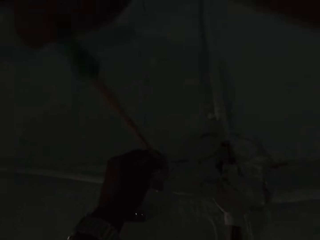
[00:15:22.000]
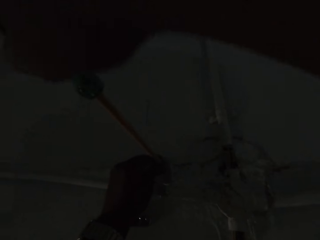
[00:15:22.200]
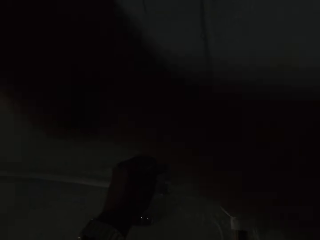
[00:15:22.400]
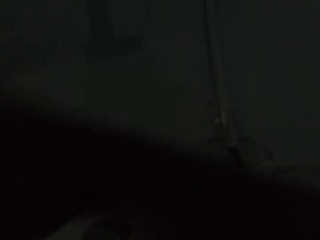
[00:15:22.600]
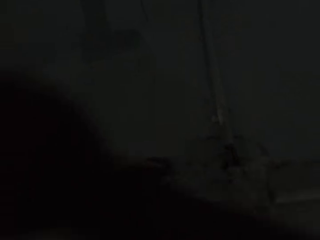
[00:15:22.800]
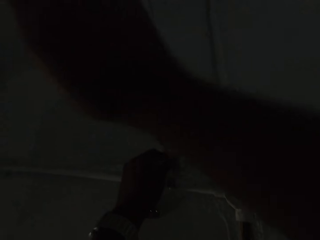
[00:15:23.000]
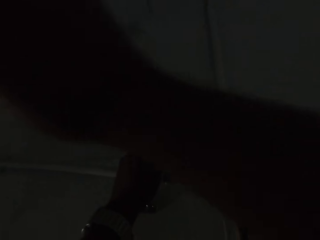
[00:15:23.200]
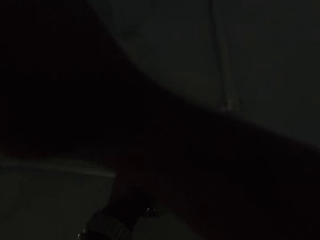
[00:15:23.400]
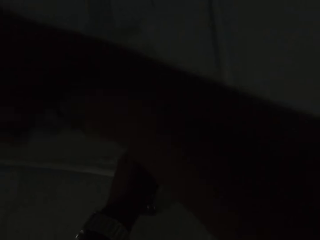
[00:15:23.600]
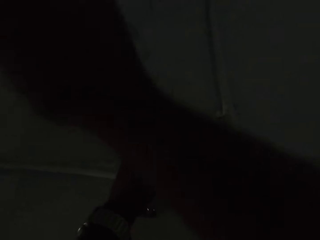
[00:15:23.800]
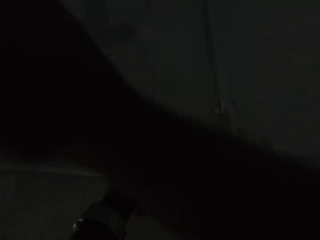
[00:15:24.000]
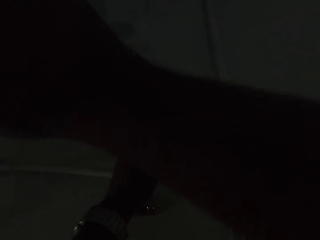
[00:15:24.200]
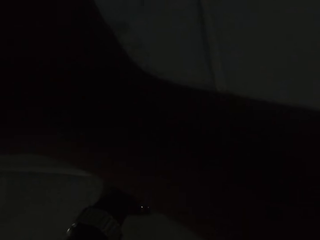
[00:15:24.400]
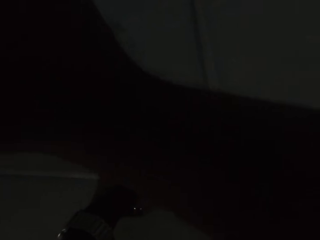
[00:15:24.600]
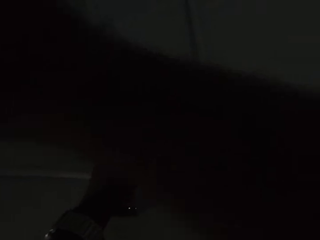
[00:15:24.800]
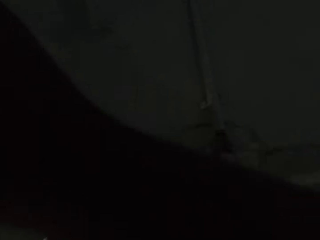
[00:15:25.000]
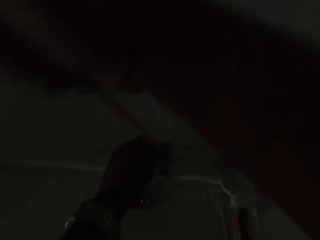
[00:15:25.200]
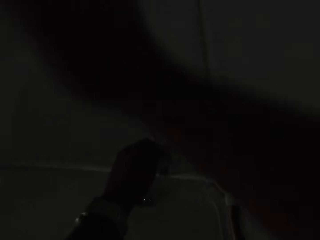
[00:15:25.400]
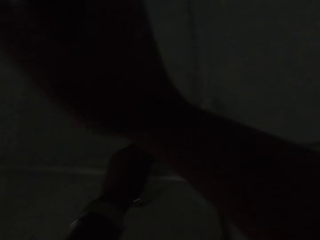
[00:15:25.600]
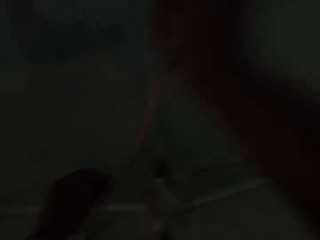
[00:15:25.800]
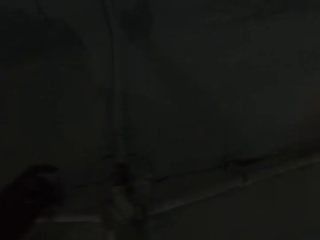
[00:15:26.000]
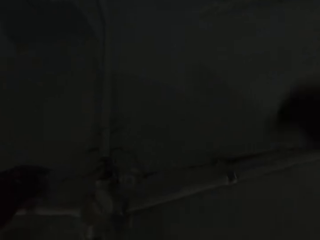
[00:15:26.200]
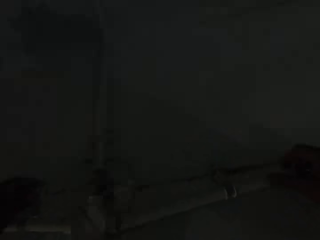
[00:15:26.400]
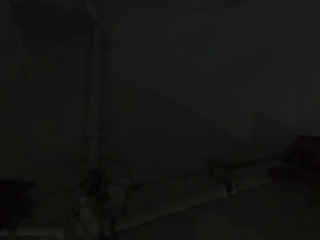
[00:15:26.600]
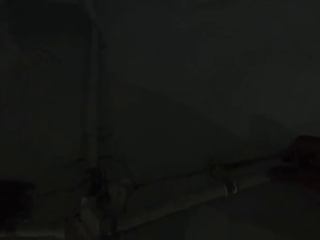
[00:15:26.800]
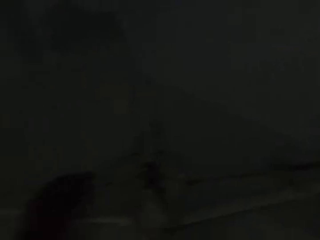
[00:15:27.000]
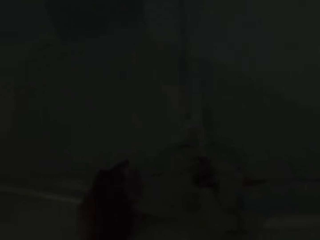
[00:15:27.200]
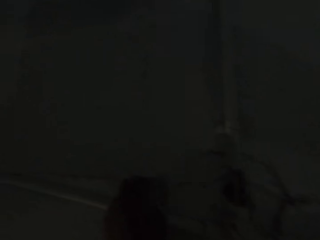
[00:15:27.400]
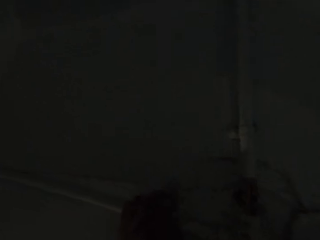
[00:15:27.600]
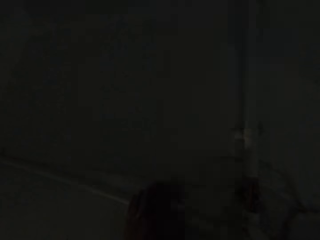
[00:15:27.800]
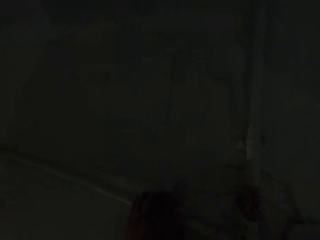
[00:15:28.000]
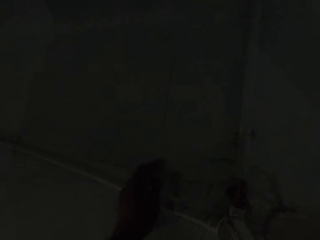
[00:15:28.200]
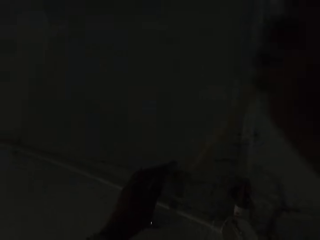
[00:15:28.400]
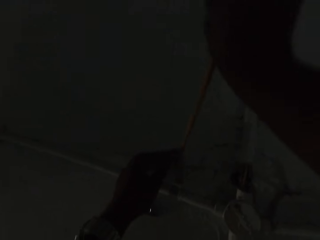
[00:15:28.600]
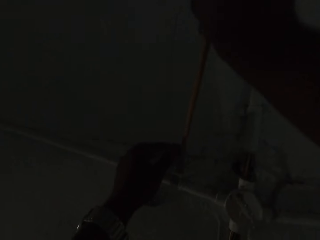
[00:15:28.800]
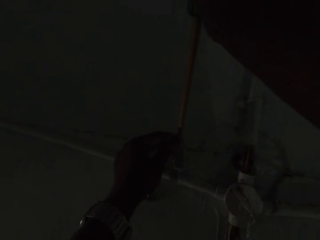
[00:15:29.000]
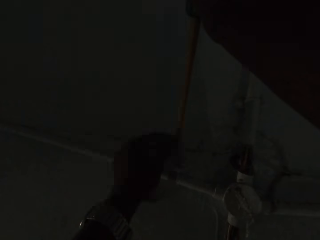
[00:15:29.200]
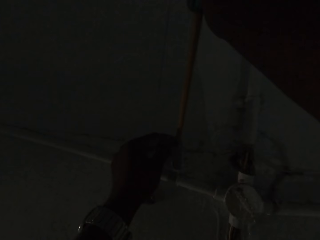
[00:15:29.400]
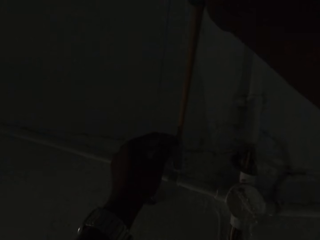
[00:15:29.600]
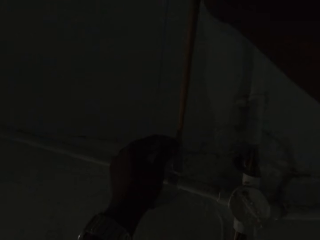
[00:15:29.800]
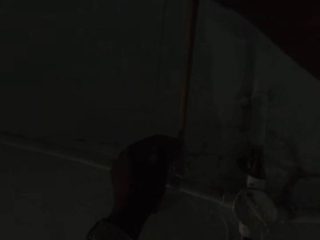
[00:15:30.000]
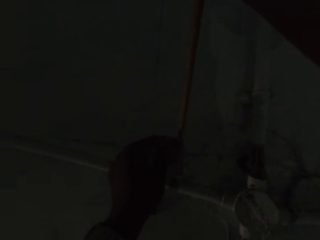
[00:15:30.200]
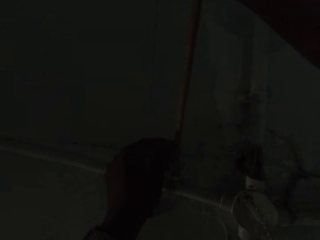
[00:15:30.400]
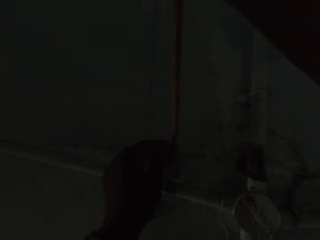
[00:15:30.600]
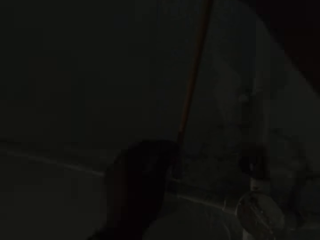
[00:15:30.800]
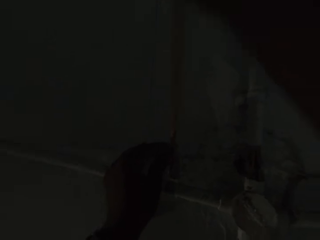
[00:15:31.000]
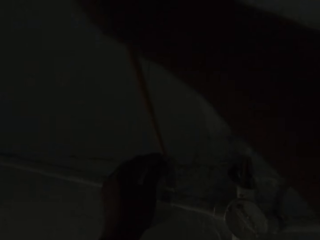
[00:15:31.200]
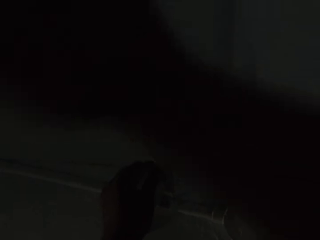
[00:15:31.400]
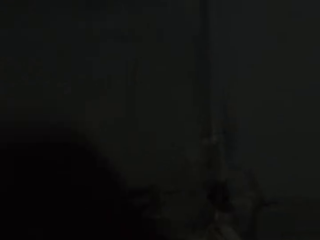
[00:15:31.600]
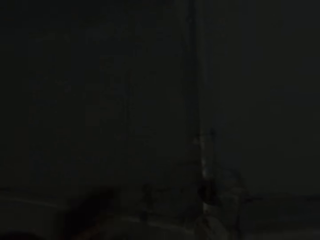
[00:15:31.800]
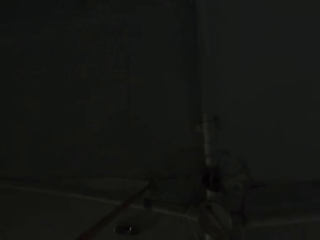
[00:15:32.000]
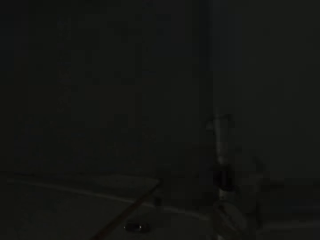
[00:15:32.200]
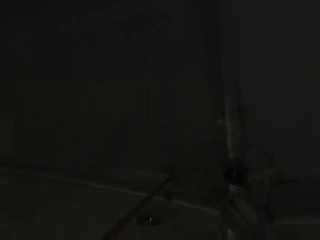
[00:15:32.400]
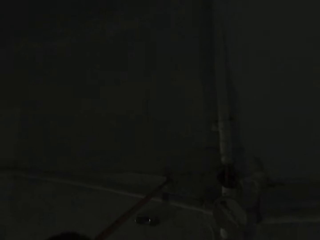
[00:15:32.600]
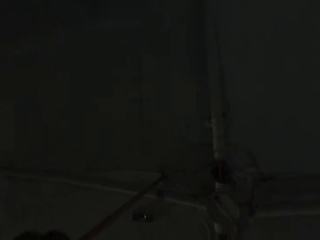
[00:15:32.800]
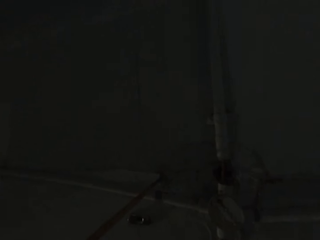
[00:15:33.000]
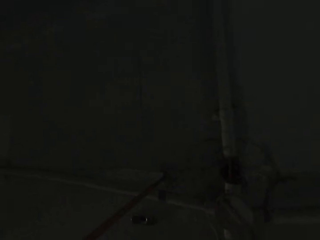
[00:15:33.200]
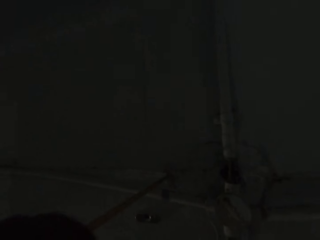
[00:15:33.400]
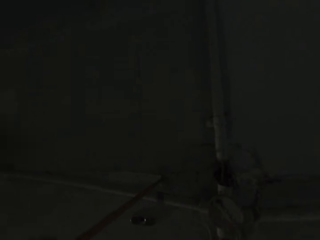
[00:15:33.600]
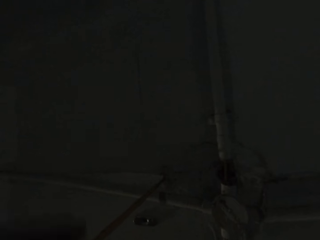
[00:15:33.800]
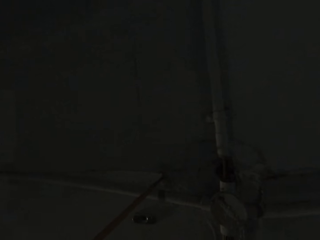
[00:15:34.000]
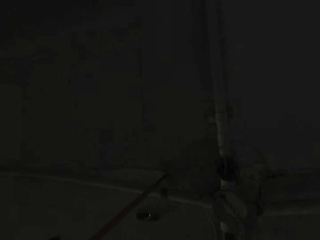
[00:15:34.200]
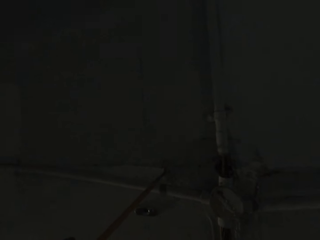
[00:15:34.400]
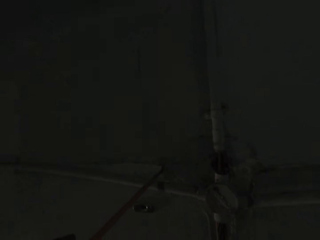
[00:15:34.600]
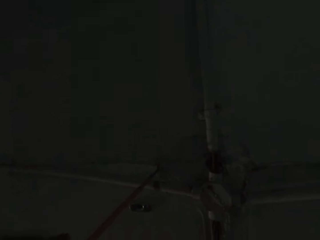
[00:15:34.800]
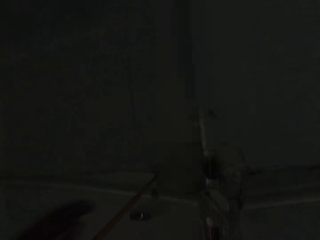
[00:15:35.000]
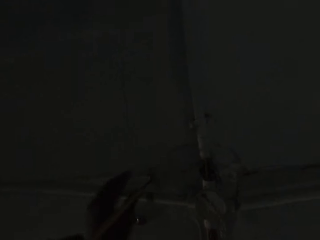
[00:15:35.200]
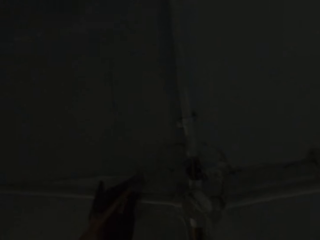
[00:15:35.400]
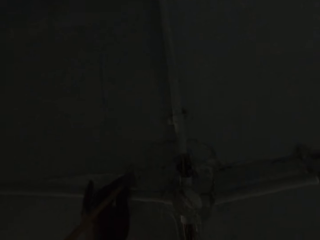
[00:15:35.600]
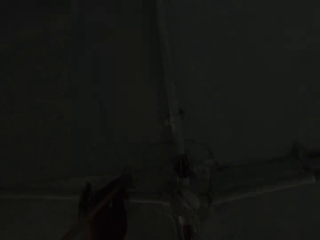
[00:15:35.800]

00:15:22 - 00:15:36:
The camera wearer removes the screw with the left hand. They open the screw with a screwdriver.

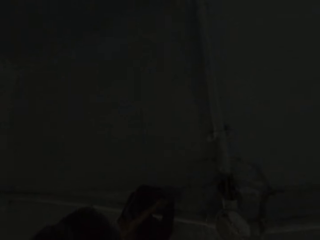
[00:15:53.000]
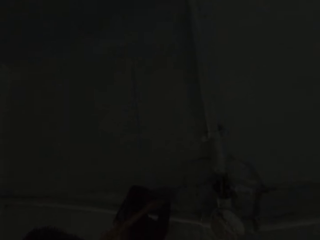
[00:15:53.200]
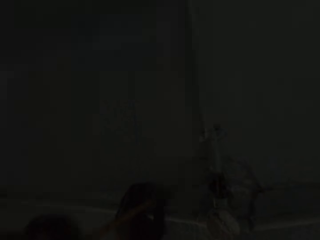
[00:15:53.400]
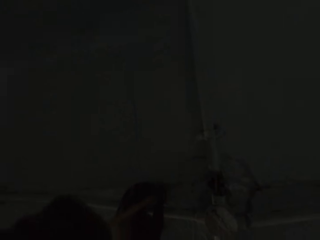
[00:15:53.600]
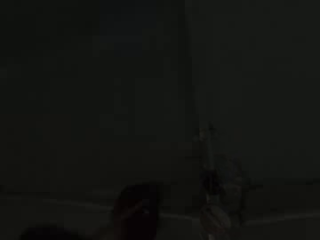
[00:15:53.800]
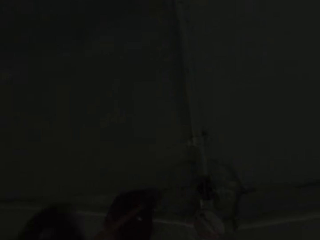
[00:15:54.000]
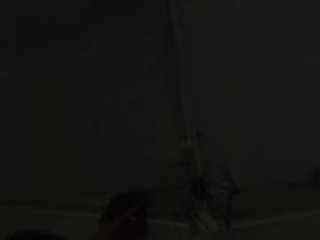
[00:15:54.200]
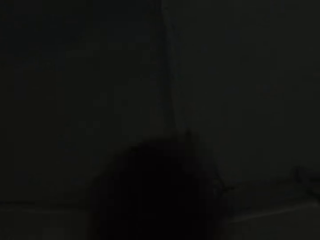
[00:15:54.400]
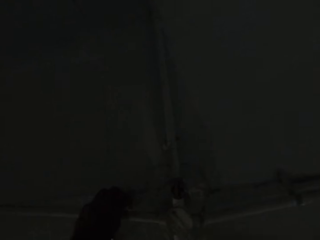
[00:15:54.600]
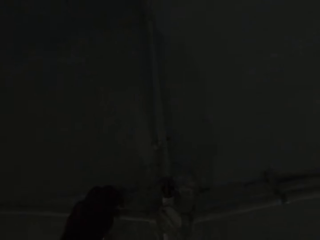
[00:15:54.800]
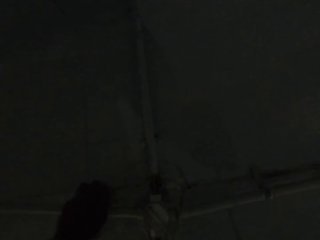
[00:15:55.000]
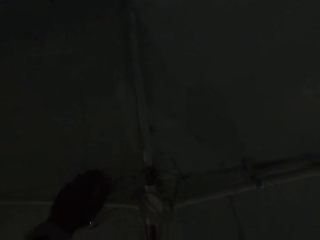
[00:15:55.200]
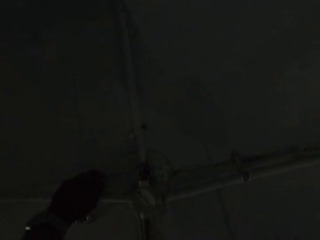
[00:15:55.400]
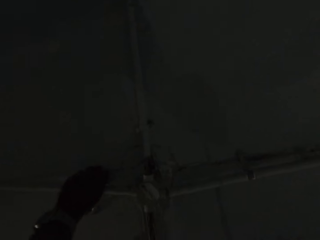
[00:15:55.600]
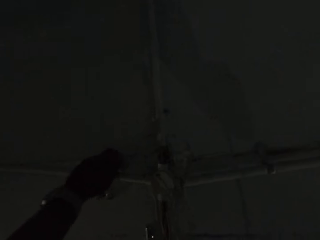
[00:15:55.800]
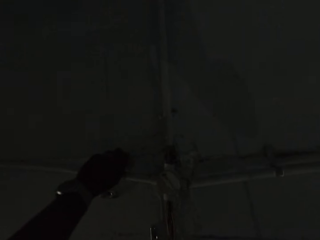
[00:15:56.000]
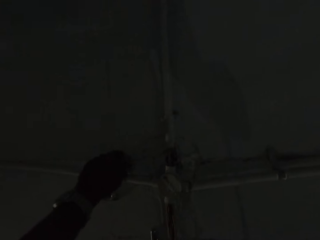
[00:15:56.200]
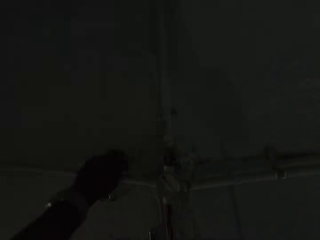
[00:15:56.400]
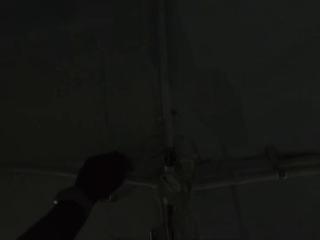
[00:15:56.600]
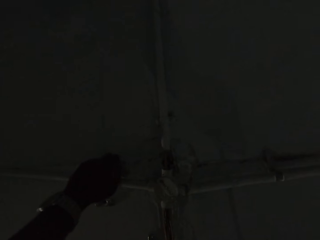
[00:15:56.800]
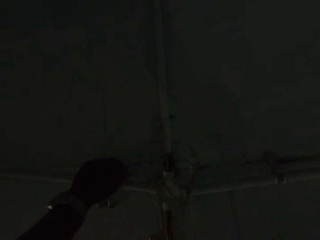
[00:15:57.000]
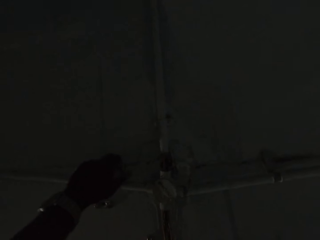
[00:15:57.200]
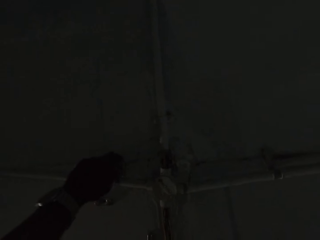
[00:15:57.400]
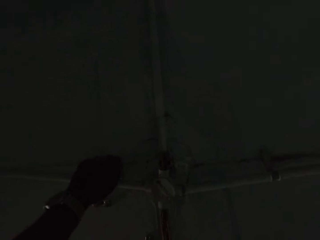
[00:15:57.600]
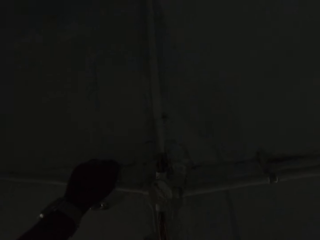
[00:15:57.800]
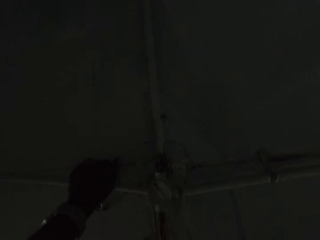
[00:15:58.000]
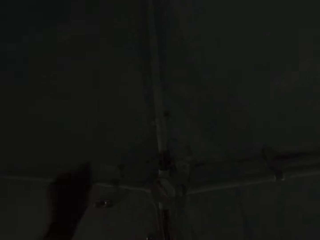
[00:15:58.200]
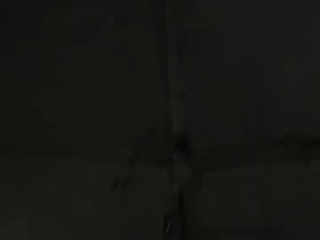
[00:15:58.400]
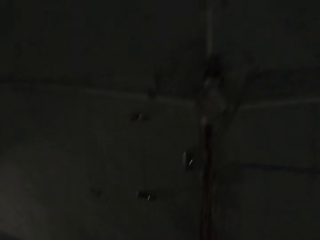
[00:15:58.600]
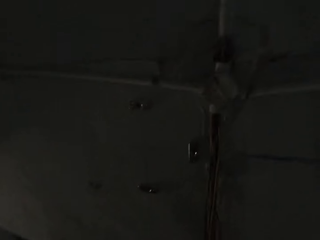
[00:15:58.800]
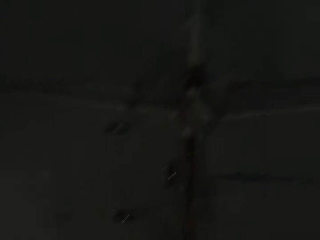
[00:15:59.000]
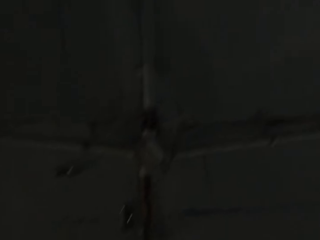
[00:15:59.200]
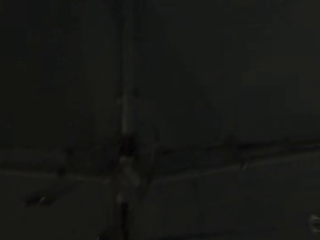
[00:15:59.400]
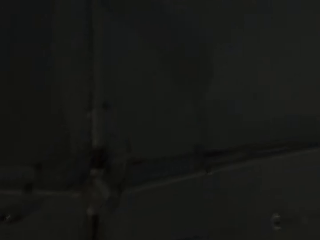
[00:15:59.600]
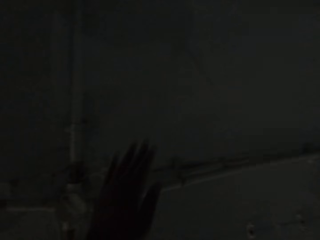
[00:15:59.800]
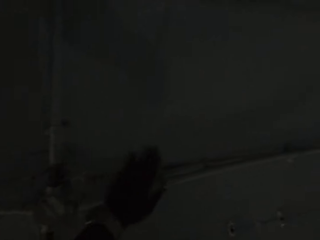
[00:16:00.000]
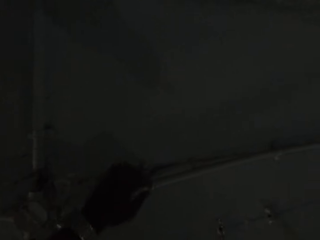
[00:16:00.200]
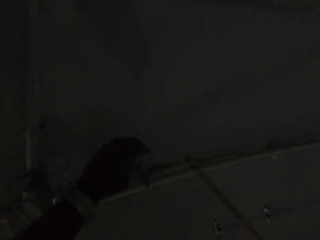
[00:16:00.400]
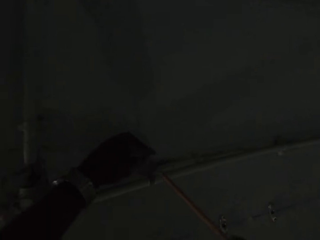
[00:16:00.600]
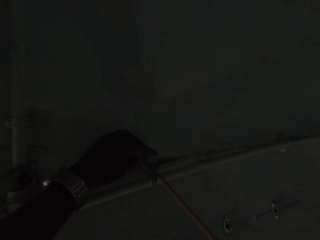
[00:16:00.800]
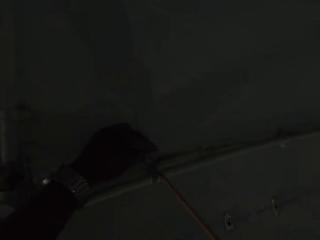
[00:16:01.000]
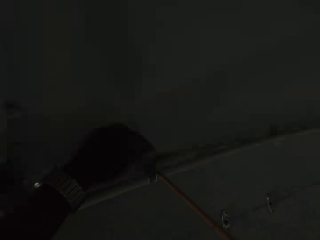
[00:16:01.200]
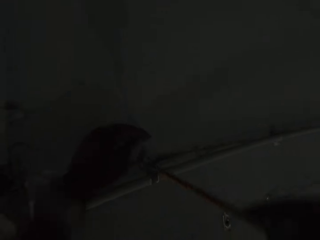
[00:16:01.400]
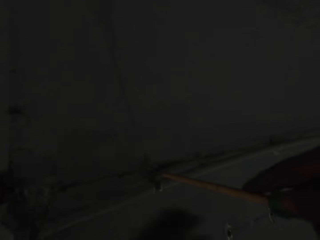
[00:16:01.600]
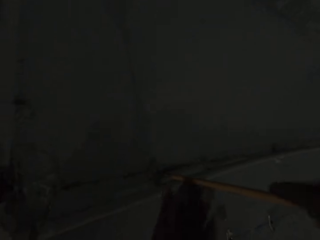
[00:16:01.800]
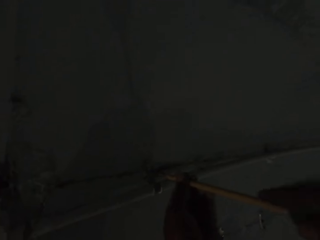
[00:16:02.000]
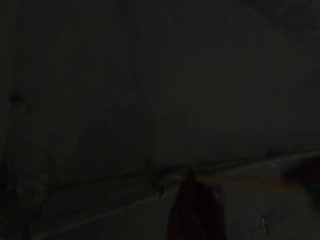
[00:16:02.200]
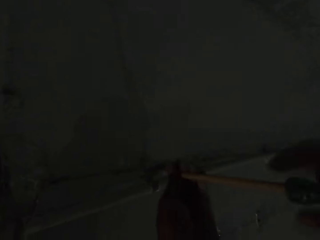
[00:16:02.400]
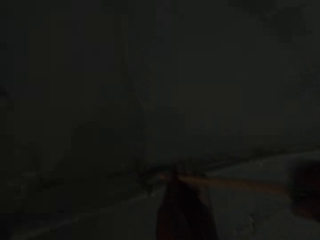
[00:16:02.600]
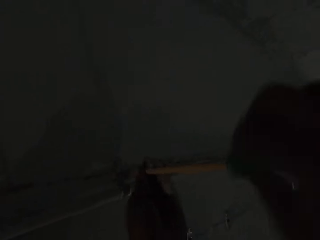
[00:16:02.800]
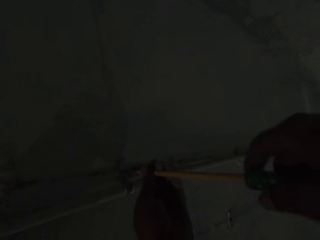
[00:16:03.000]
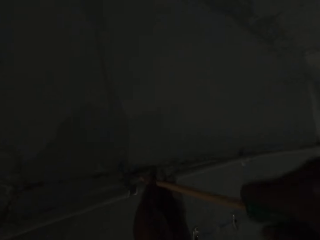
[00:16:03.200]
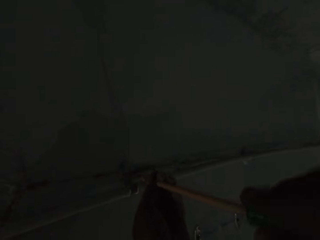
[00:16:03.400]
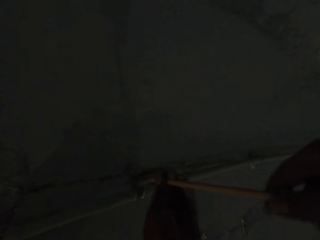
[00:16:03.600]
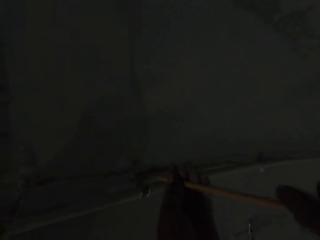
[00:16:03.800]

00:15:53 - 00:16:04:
The camera wearer unscrews the pipe clamp attached to the wall with his left hand. He unscrews the pipe clamp attached to the wall with the screwdriver in both hands.
